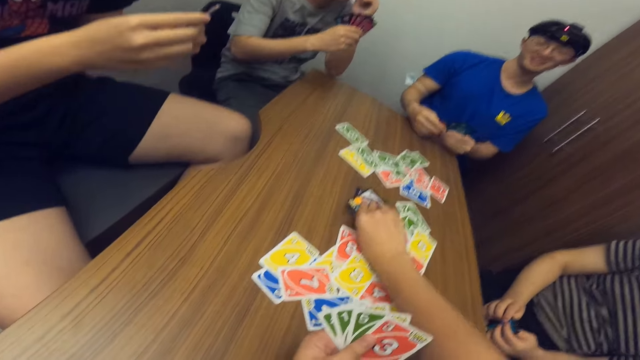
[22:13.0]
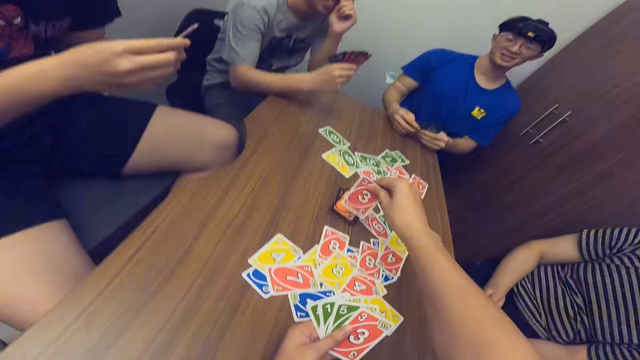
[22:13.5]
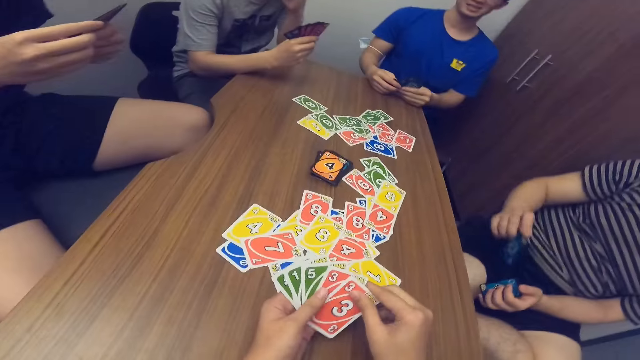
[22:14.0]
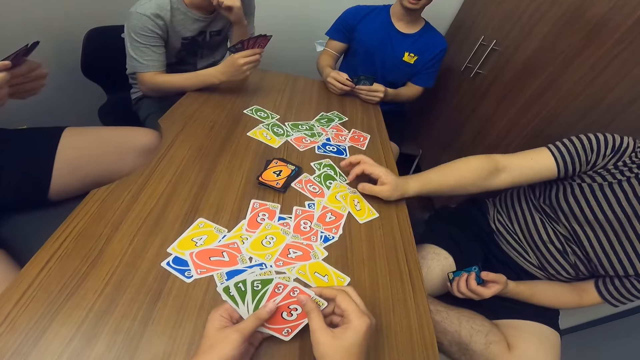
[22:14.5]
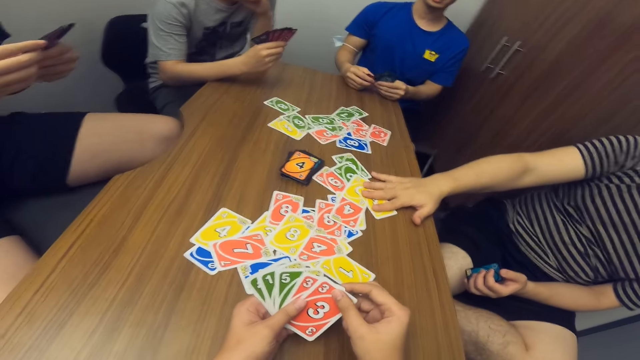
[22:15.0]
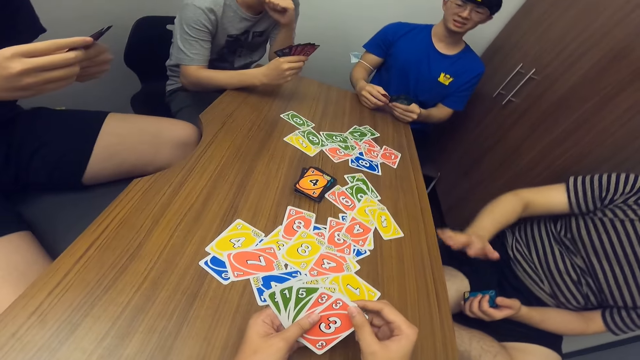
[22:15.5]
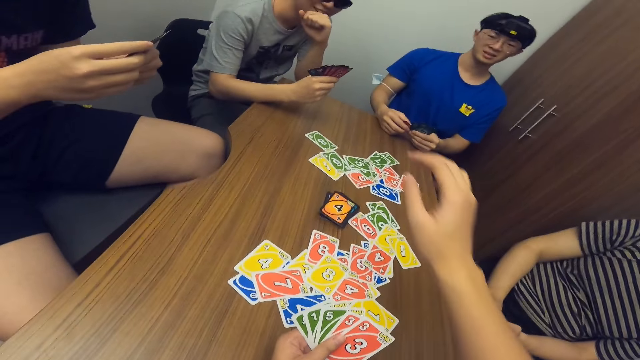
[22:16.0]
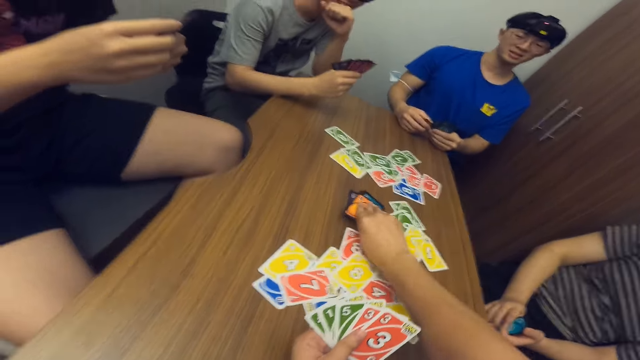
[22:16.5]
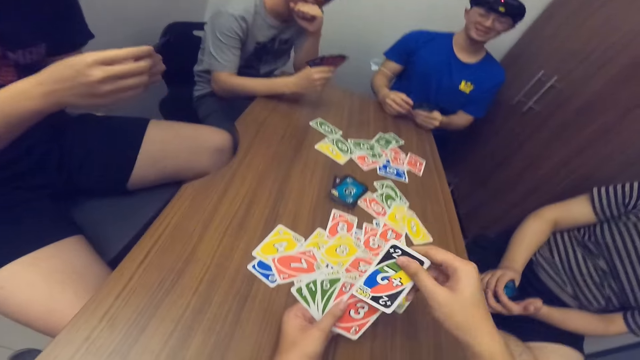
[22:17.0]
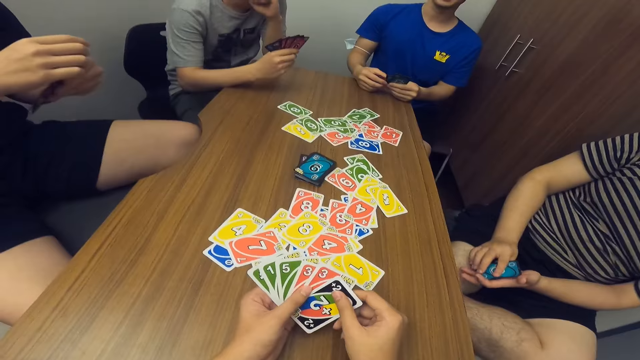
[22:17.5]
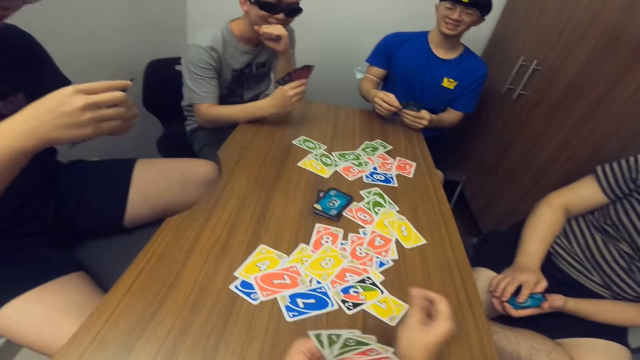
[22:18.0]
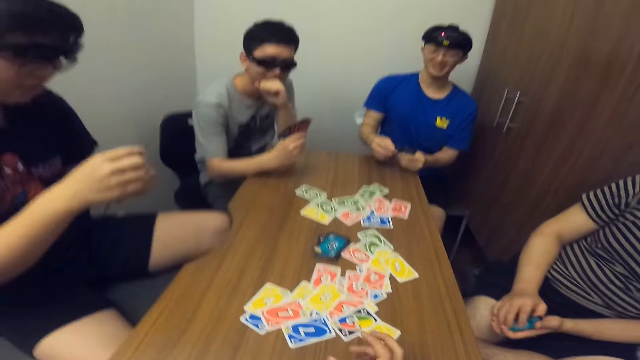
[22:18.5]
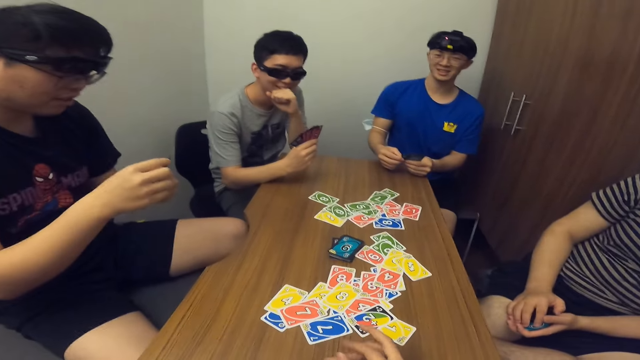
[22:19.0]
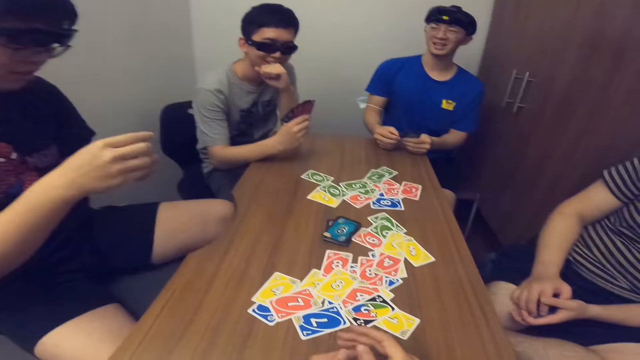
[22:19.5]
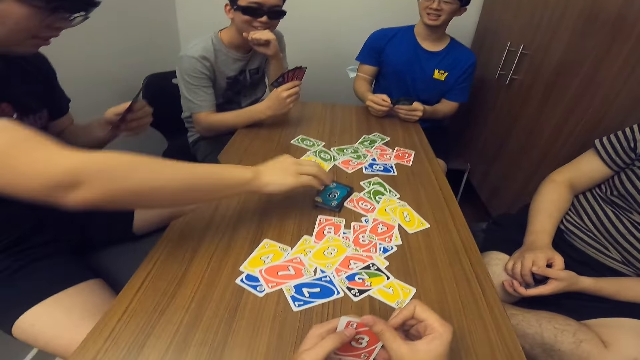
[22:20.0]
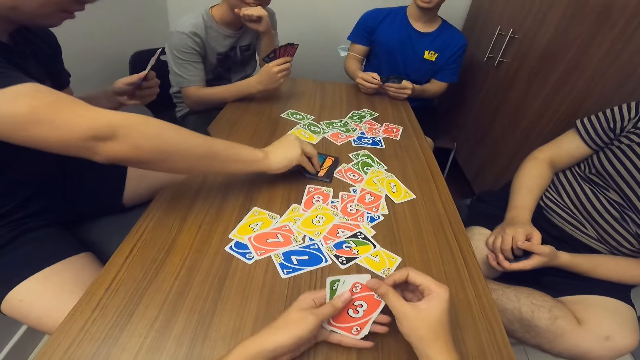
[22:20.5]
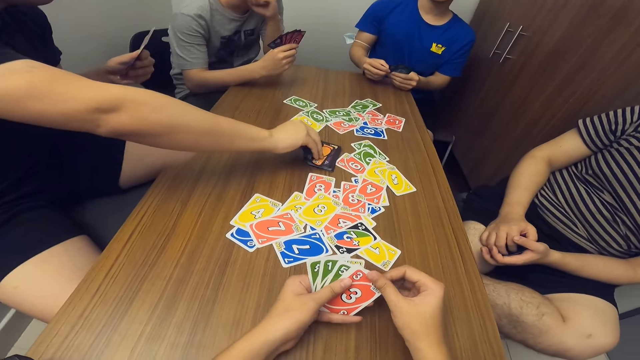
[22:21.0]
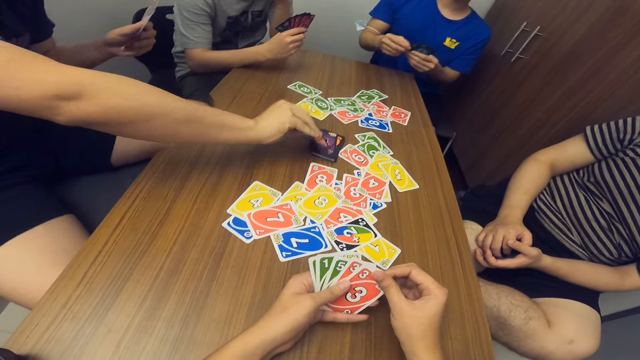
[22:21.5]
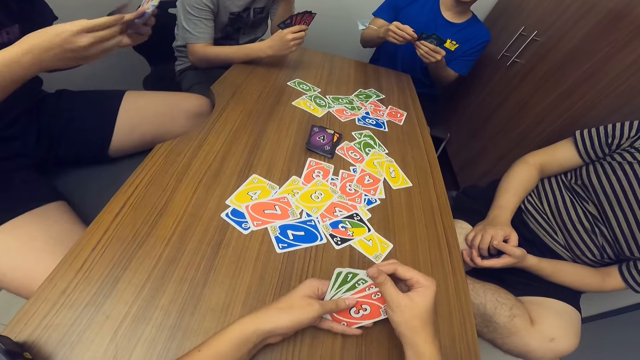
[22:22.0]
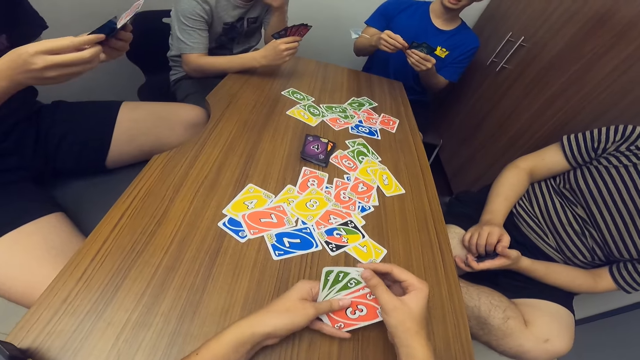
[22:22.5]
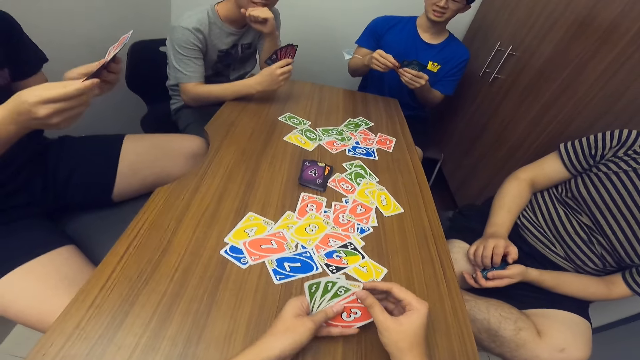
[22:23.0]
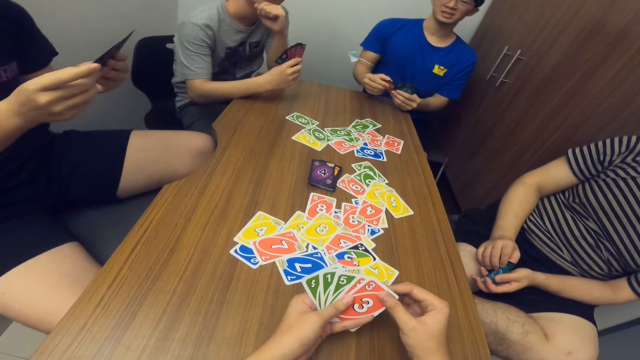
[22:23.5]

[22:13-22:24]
The camera wearer picks a card from the stack of cards on the table. The first man drops a card in his hand on the table. The camera wearer picks a card from the stack of cards on the table. He drops a card in his hand on the table. The fourth man picks a card from the stack of cards on the table.

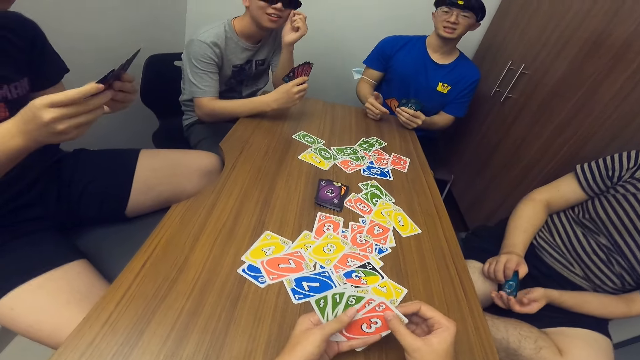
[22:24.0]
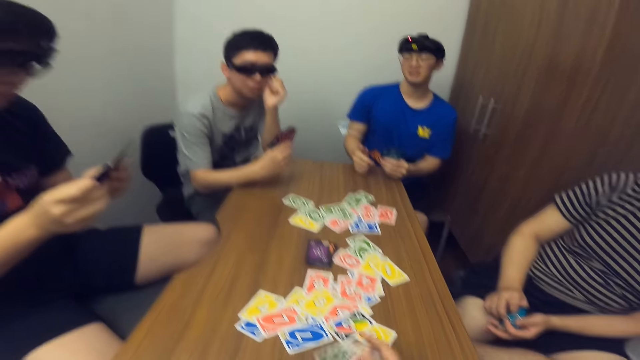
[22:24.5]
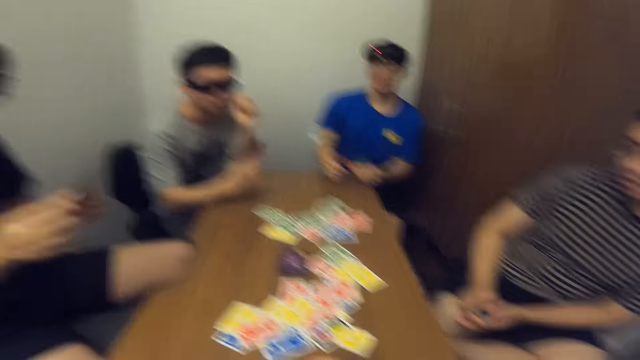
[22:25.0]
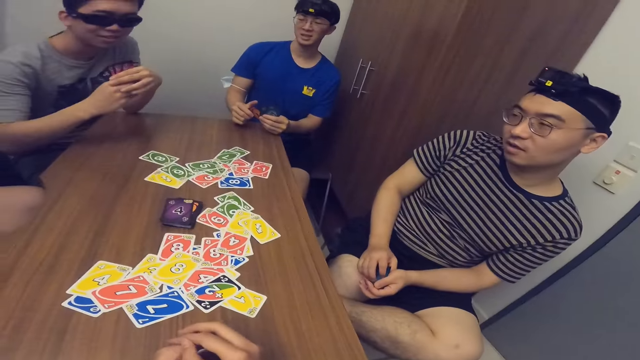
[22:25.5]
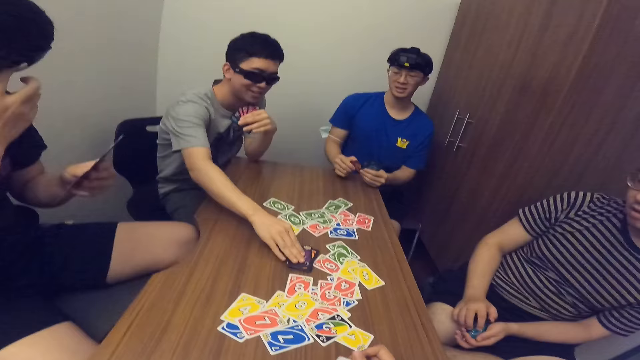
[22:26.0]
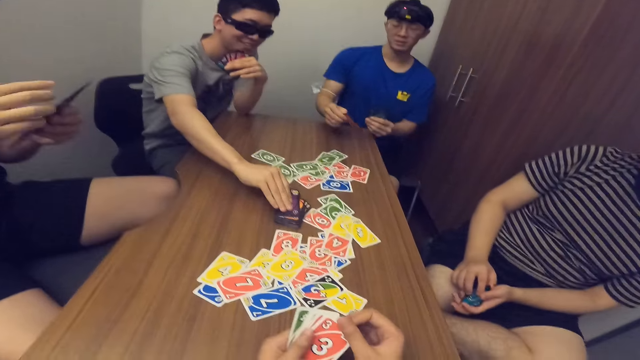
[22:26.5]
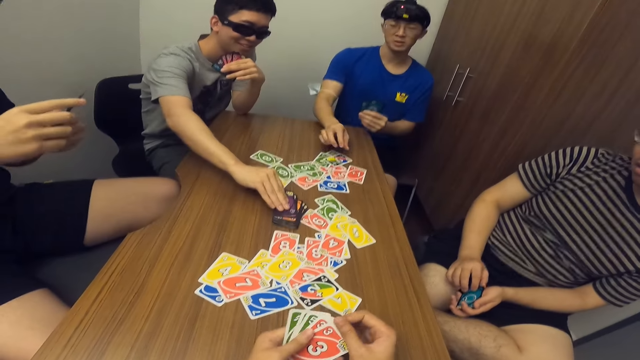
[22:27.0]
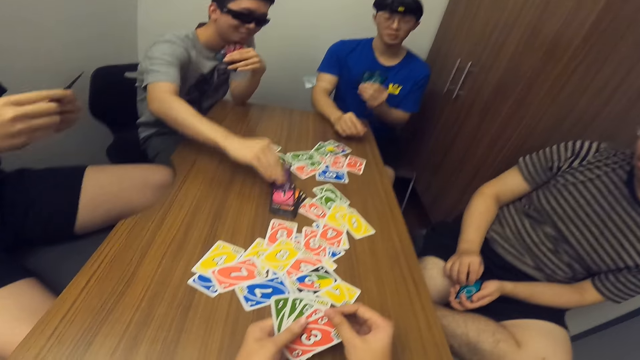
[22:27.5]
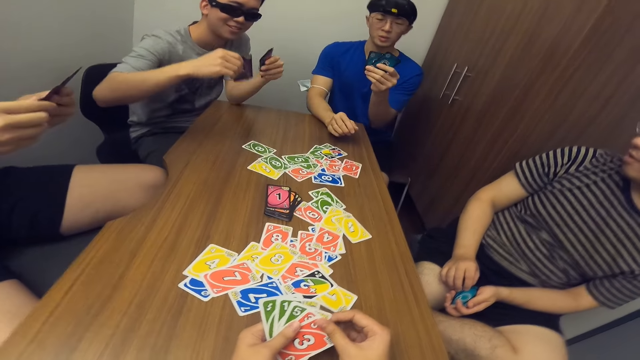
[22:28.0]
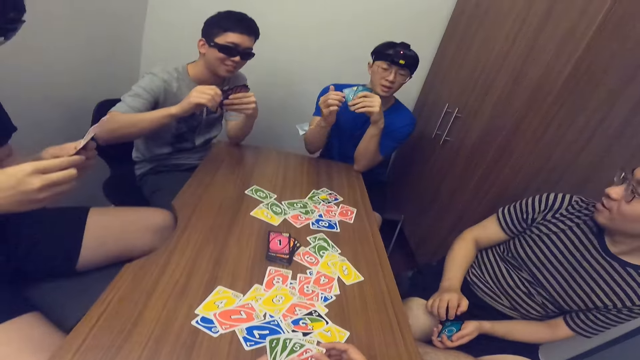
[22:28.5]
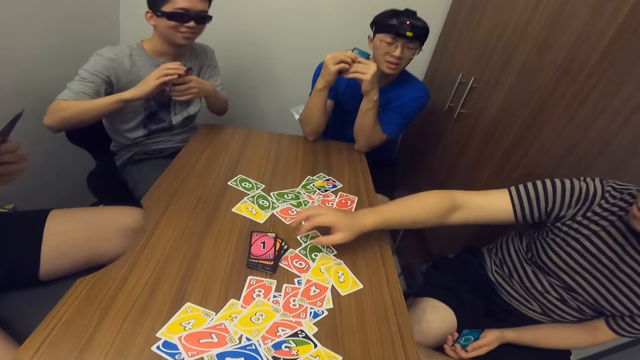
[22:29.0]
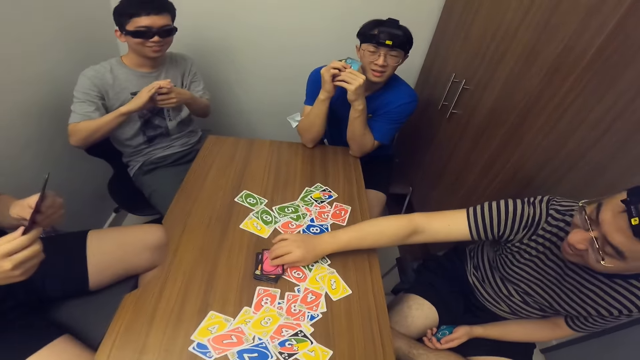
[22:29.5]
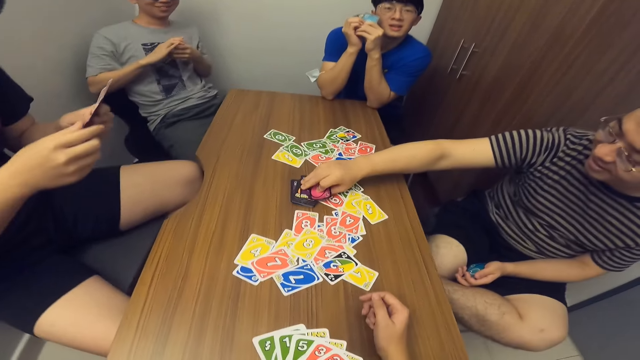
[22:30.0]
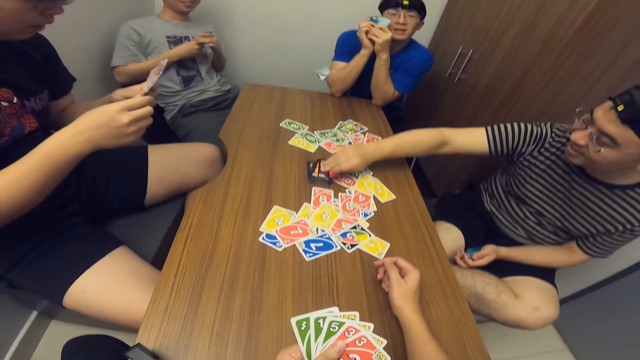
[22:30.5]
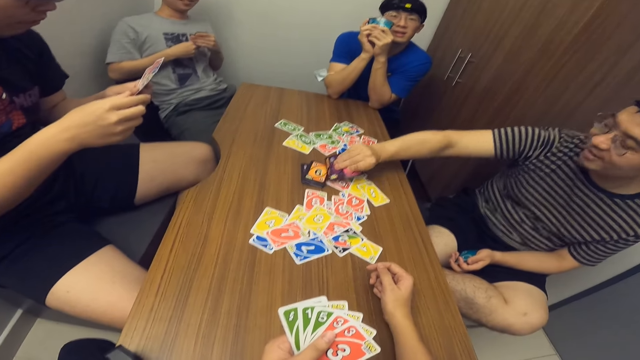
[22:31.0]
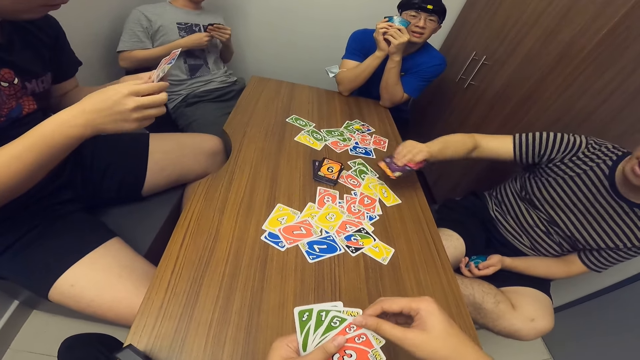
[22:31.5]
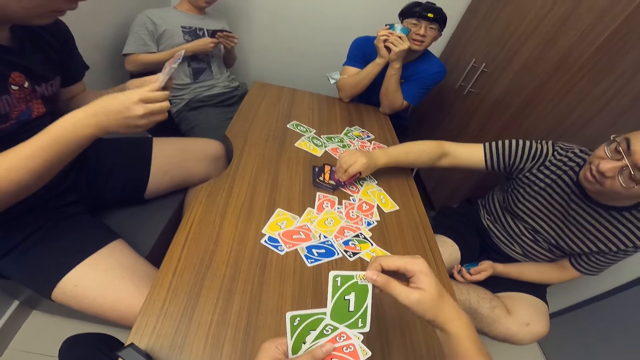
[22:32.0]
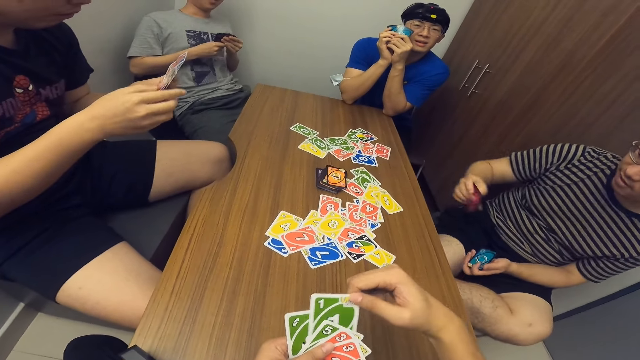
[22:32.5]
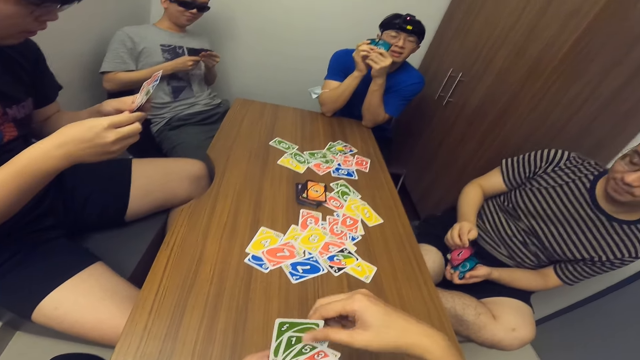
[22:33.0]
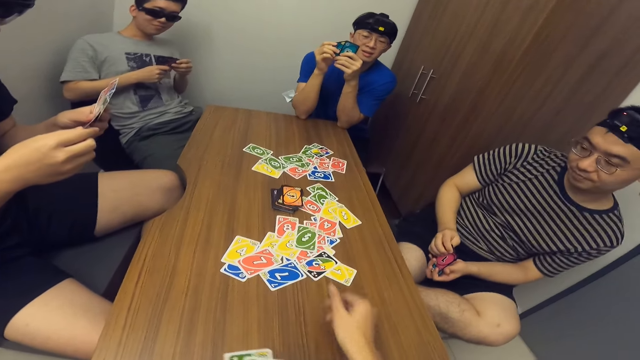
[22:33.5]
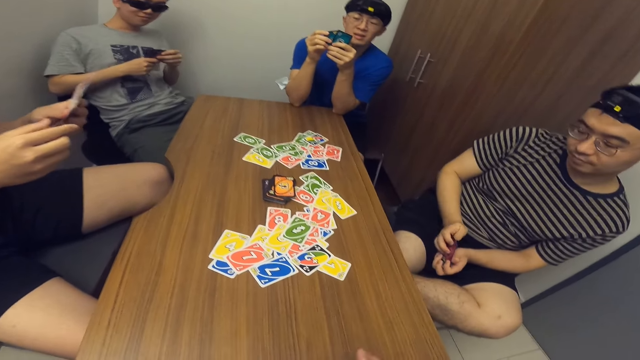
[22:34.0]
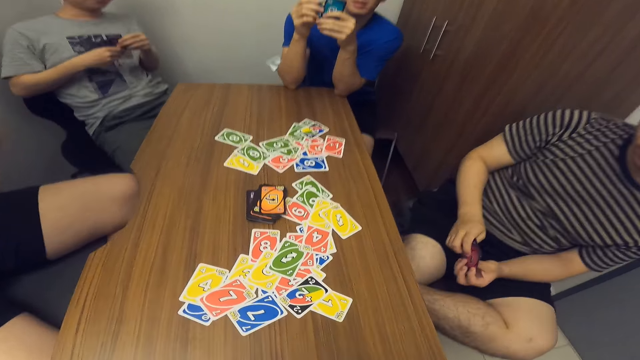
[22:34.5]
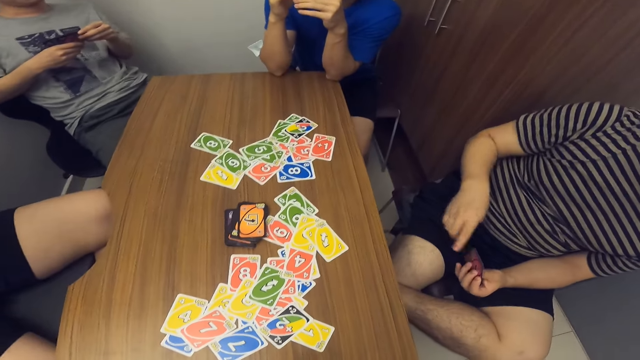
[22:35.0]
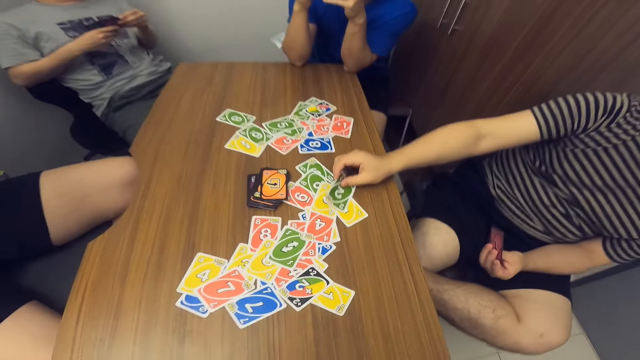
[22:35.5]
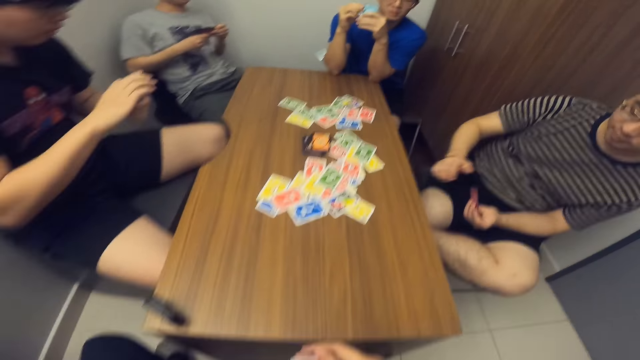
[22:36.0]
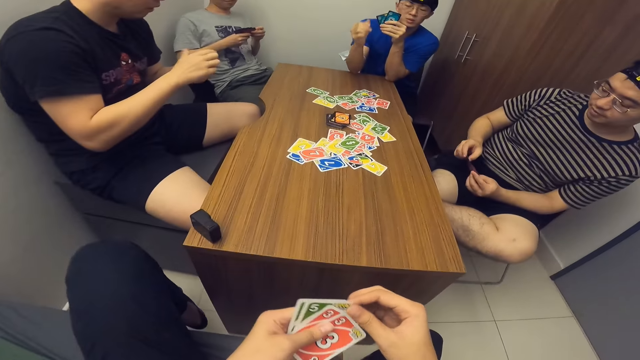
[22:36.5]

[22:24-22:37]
The third man picks a card from the stack of cards on the table. The second man drops a card in his hand on the table. The first man picks a card from the stack of cards on the table. The camera wearer drops a card in his hand on the table. The fourth man scans through the cards in his hands. The first man drops a card in his hand on the table.
